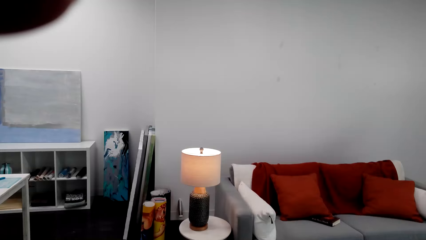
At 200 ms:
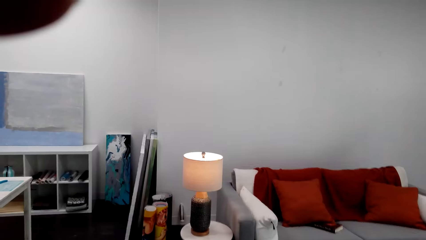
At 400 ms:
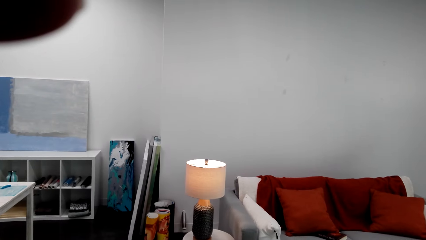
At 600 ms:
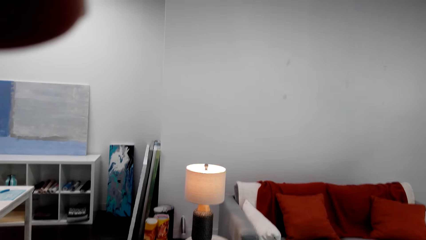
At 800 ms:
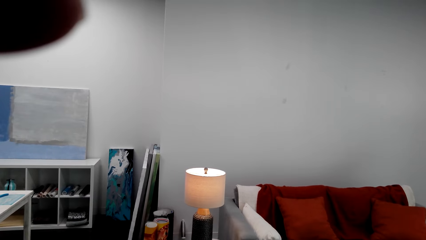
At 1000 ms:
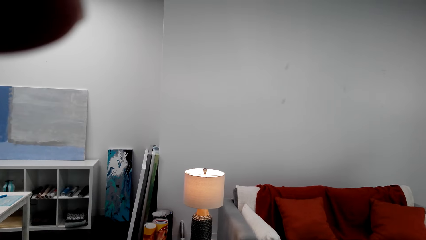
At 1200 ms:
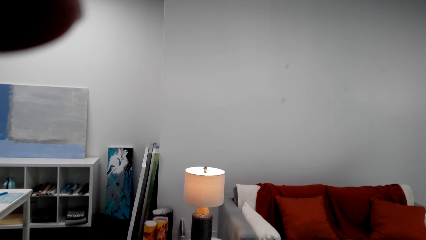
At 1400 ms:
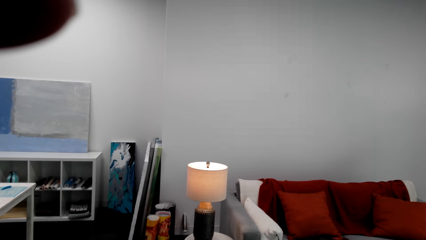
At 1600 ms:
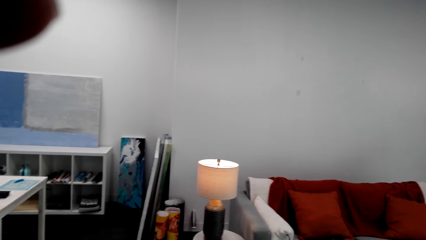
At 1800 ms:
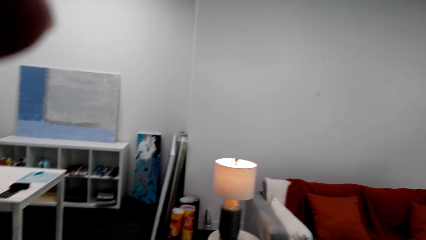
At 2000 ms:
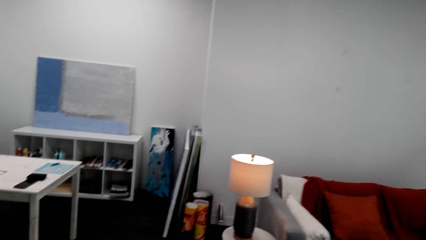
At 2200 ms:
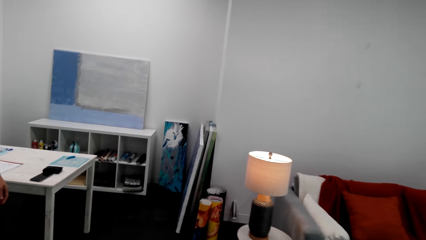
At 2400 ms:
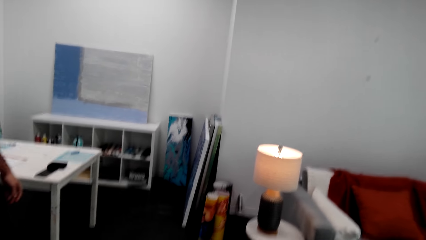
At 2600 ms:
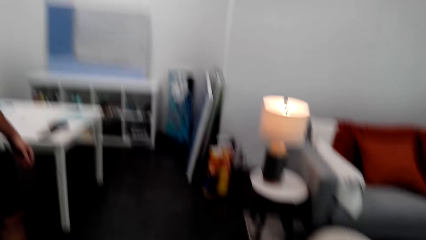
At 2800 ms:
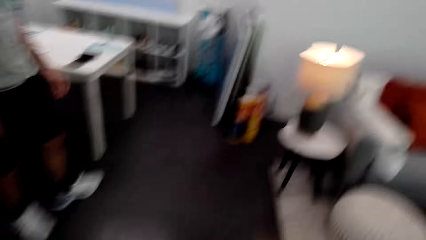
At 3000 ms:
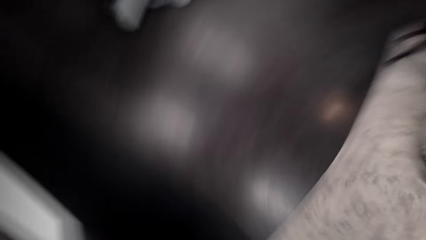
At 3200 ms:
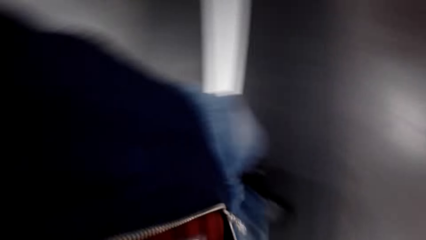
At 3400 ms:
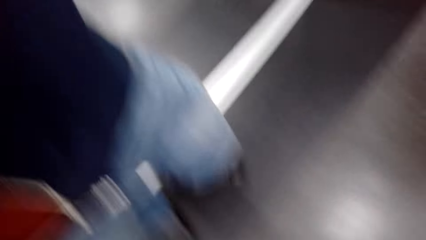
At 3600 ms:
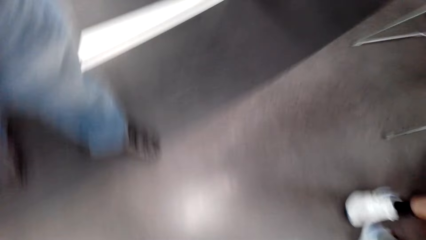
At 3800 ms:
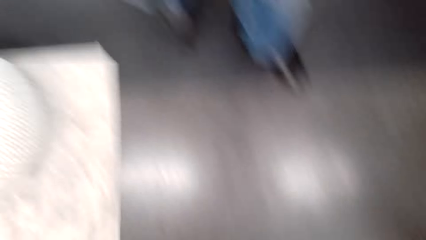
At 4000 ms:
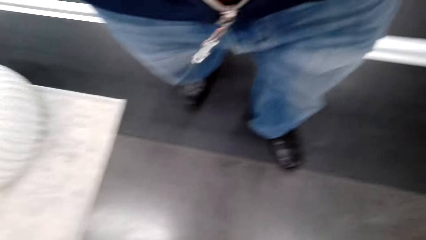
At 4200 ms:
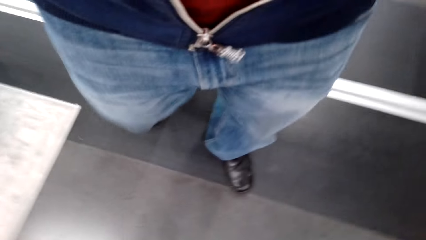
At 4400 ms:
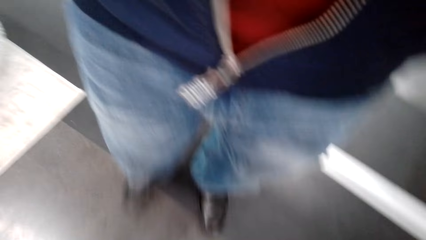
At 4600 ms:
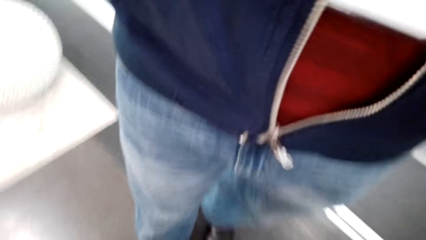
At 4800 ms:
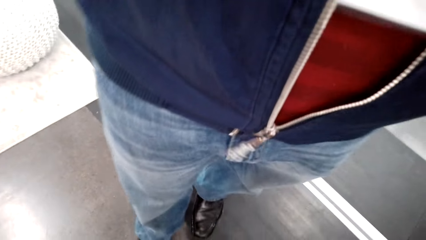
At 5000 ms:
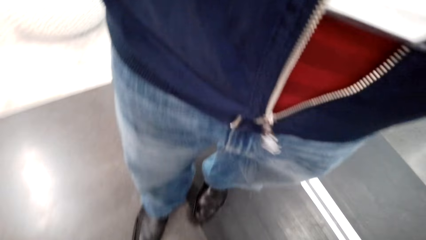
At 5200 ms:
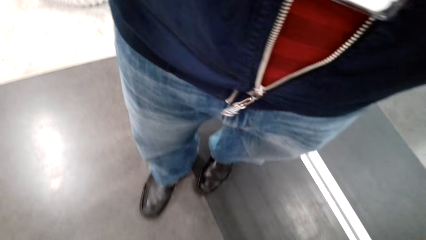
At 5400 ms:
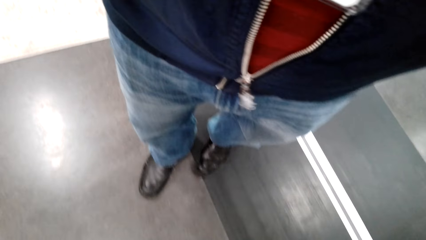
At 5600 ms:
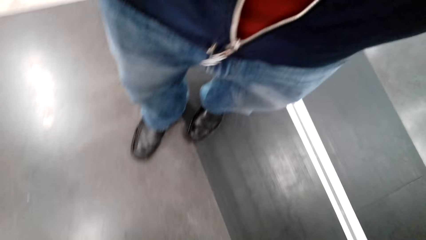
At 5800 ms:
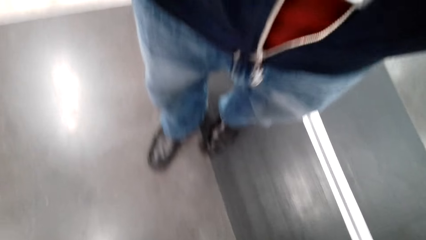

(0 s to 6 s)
The camera wearer holds the camera.

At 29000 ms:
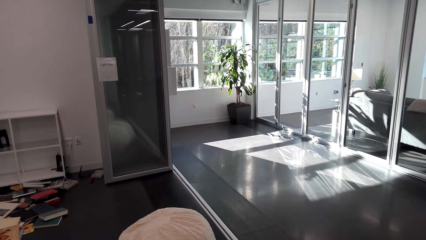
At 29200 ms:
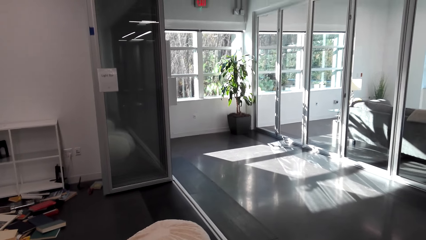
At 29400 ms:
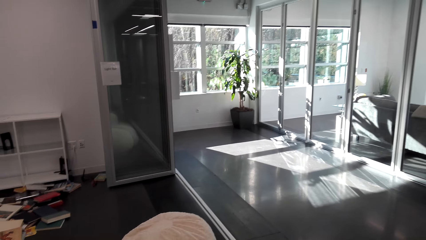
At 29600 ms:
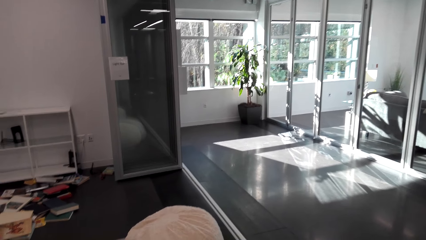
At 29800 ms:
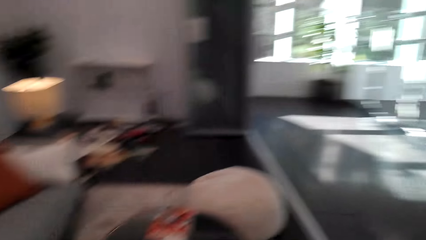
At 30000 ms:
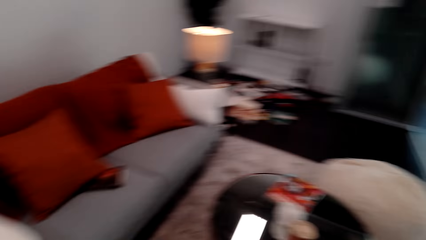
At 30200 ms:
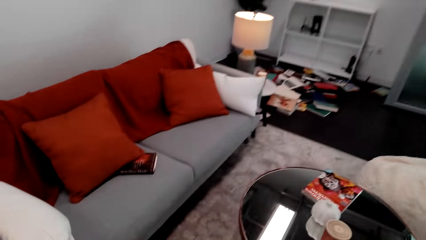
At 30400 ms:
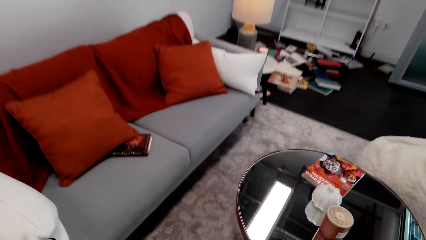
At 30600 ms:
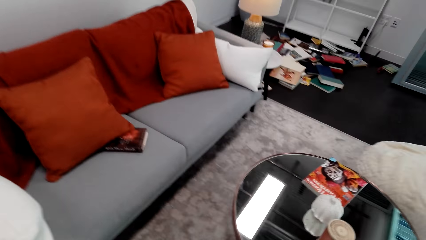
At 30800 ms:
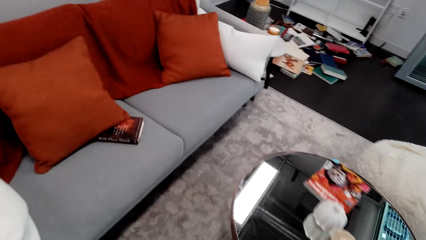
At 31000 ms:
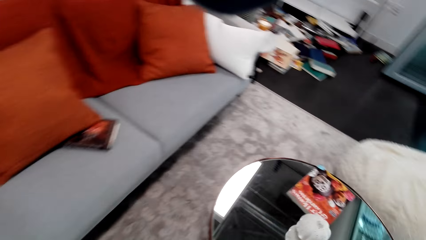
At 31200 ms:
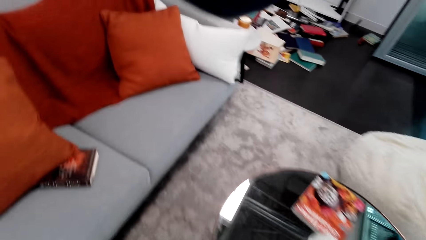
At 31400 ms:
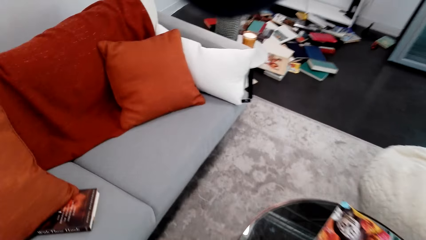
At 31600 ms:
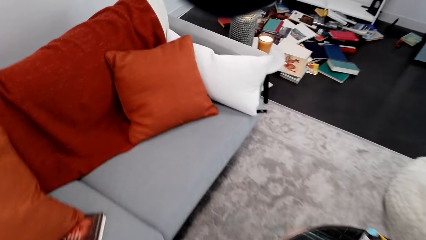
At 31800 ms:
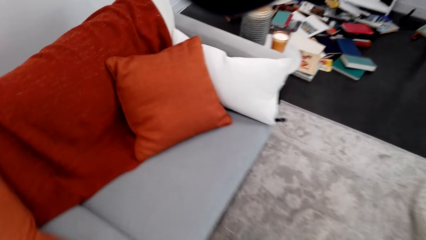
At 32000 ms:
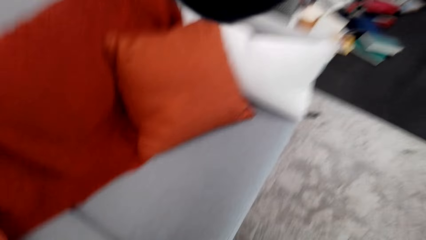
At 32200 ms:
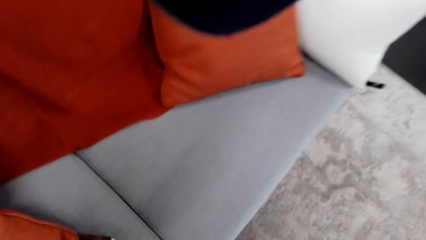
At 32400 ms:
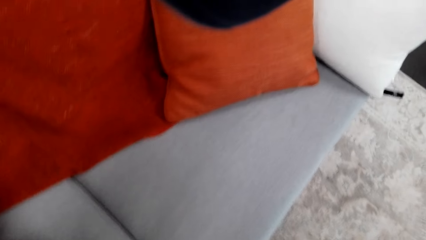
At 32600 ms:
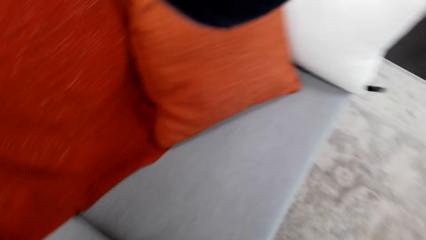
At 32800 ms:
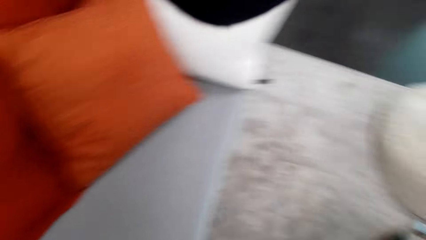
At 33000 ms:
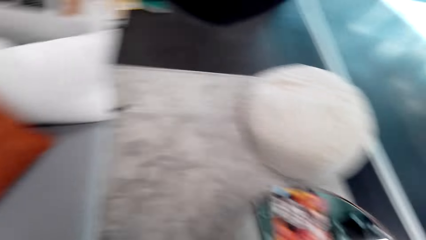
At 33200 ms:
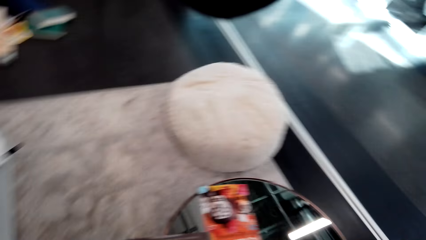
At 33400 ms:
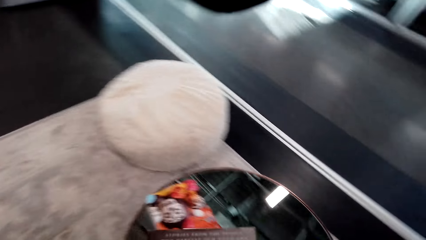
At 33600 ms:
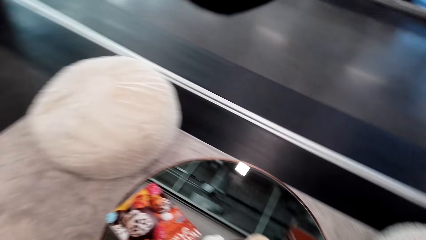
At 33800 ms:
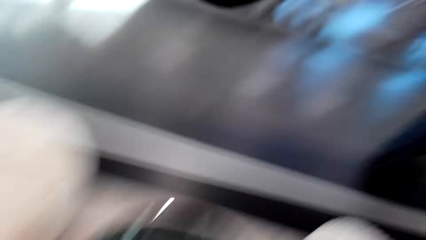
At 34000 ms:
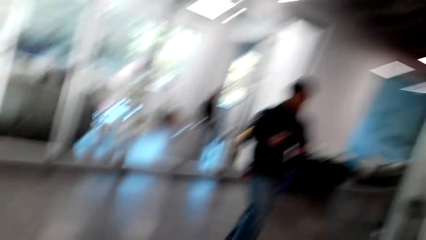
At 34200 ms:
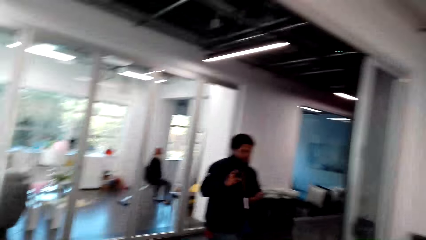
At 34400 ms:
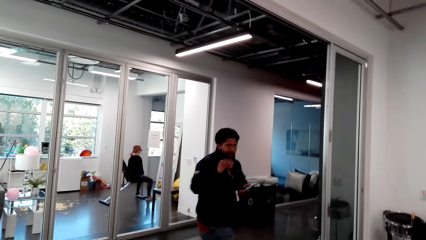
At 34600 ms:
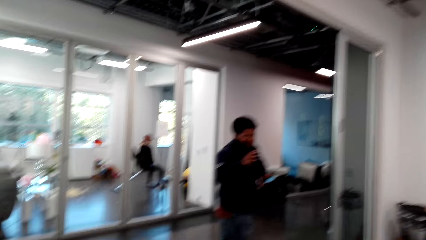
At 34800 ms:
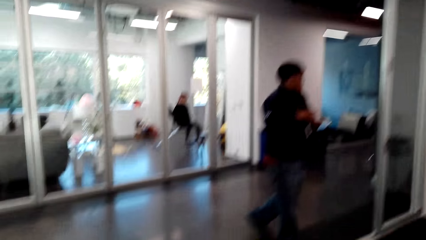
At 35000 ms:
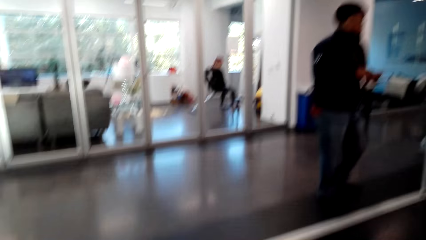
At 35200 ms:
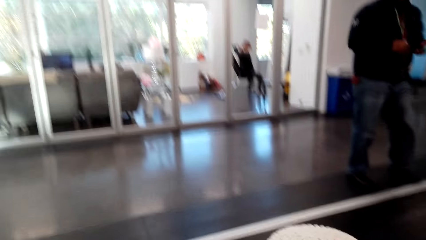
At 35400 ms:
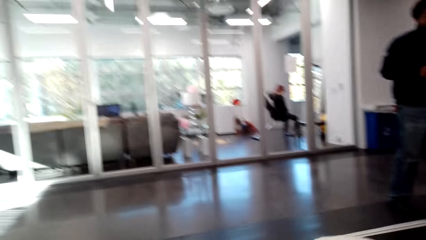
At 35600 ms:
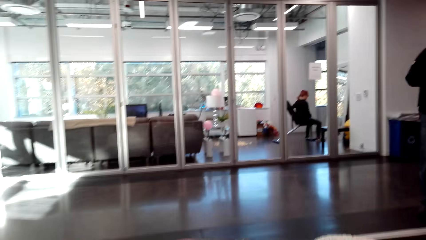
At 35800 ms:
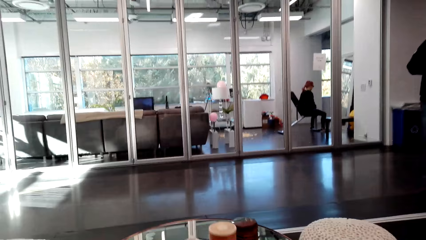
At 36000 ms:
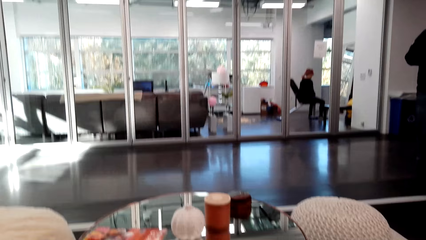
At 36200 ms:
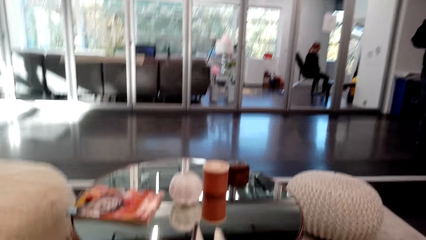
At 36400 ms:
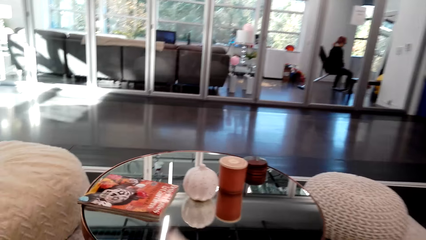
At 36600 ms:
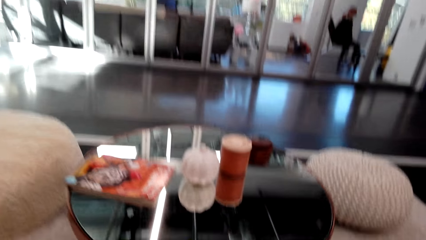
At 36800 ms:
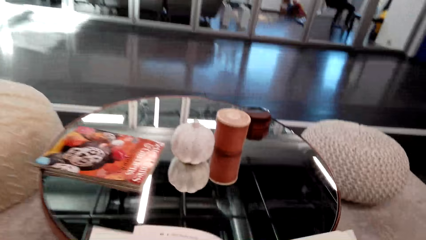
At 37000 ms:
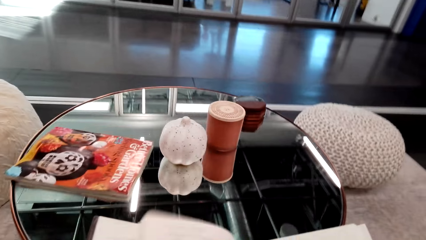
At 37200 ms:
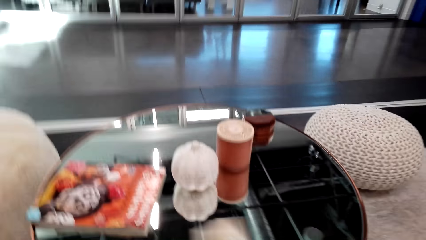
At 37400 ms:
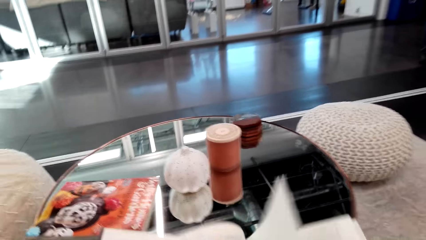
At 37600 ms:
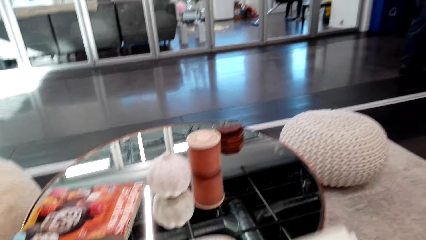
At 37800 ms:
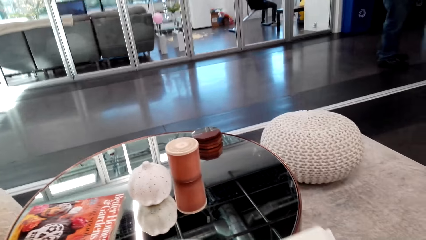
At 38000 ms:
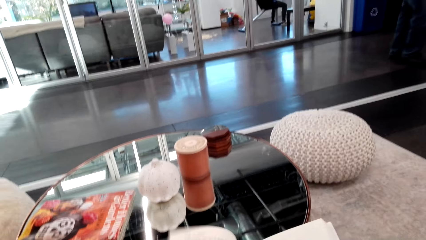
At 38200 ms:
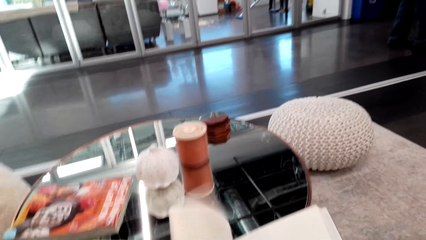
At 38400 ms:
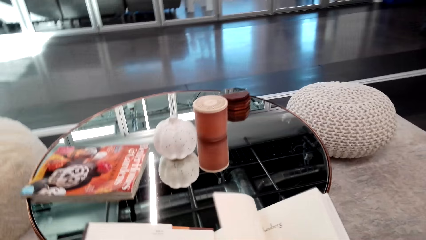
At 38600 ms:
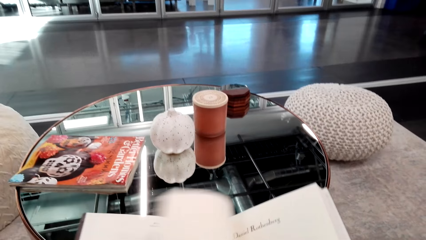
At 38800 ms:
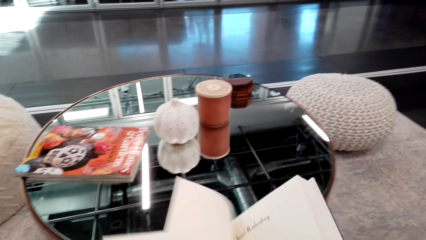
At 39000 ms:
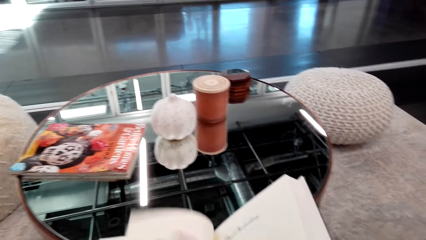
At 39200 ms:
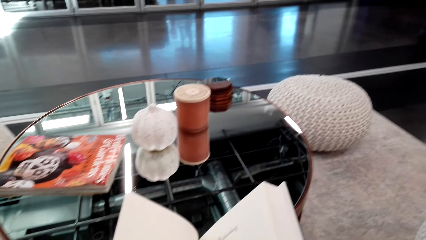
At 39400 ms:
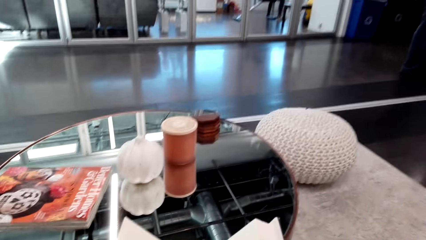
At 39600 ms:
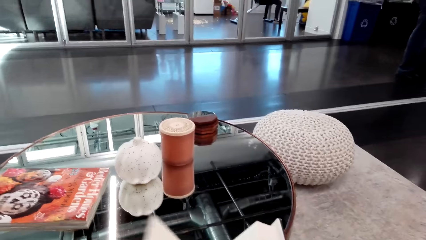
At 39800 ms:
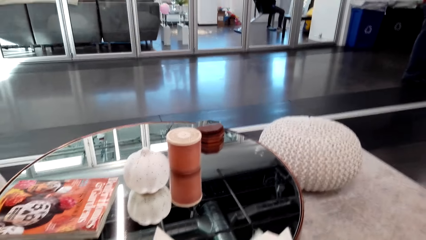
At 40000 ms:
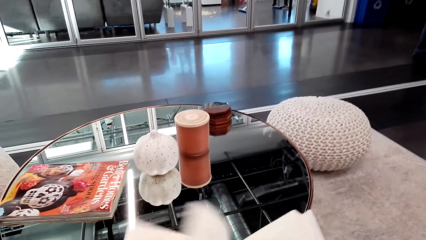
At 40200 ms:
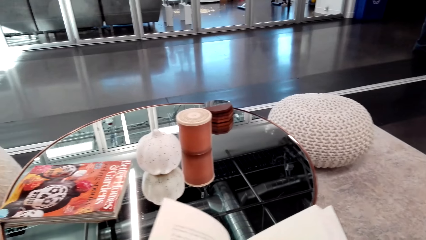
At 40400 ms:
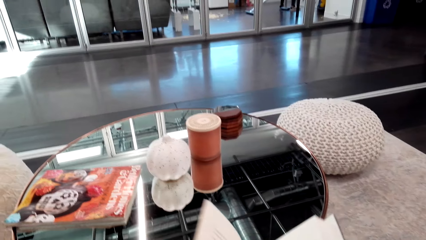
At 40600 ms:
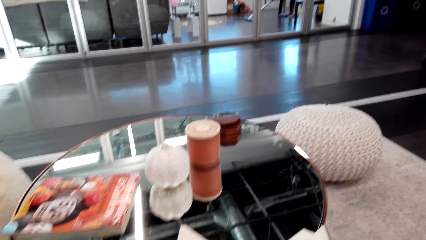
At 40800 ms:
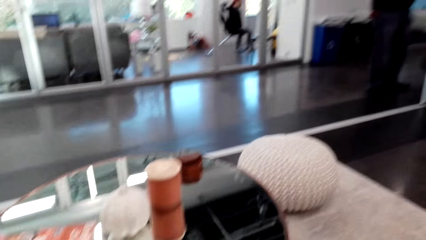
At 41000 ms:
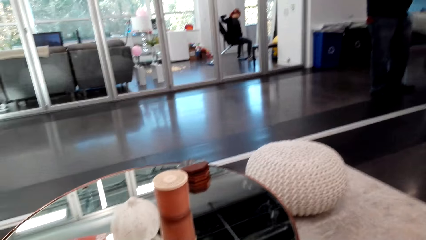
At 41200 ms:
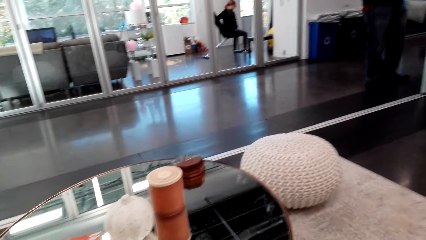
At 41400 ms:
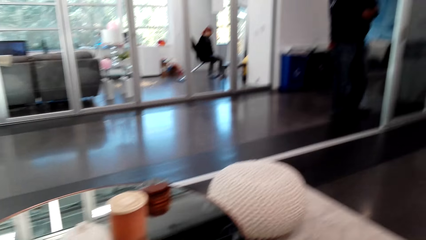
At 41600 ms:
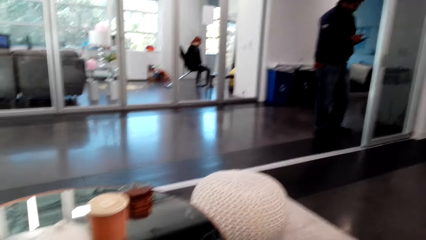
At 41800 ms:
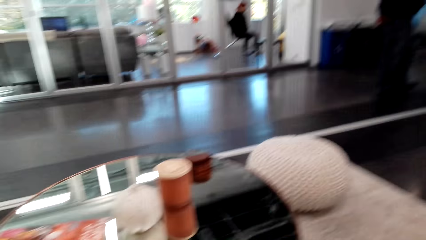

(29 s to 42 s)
The camera wearer walks around the room. A man moves around the room. The camera wearer sits on a couch, flips a book, and looks at the book.
